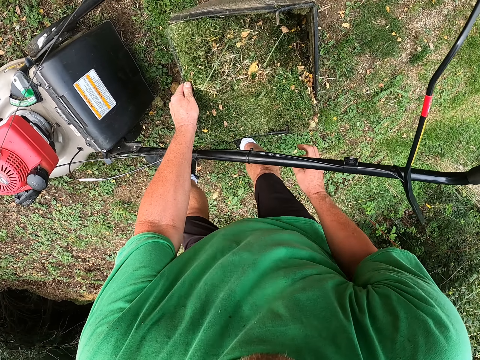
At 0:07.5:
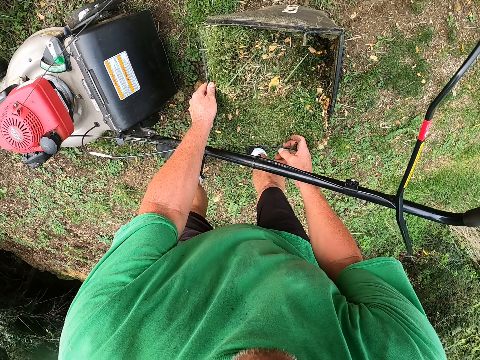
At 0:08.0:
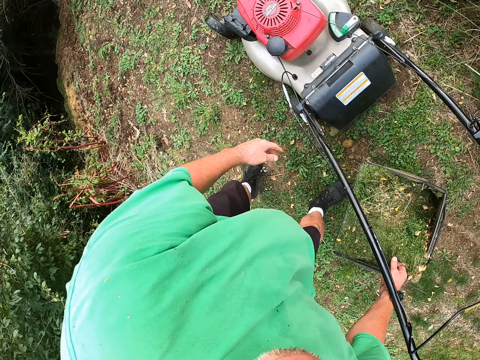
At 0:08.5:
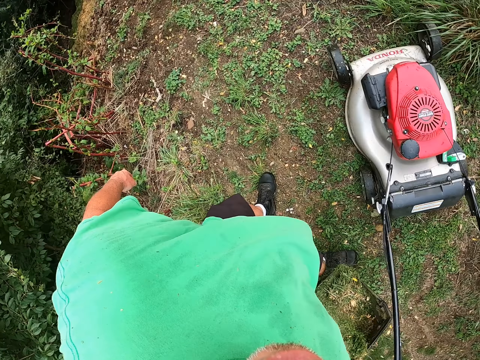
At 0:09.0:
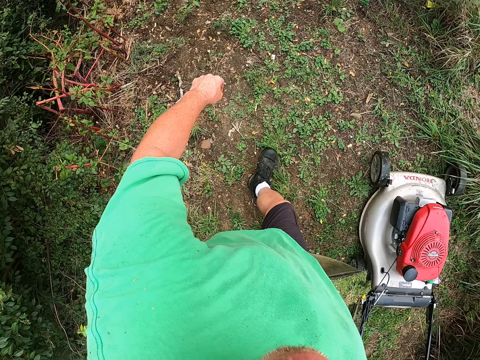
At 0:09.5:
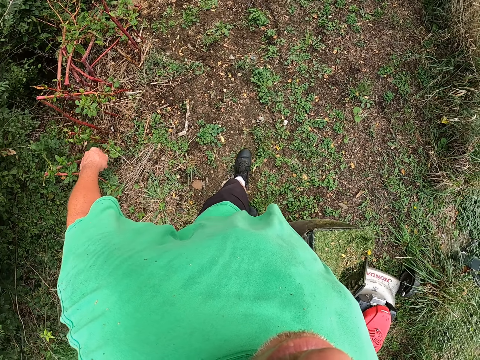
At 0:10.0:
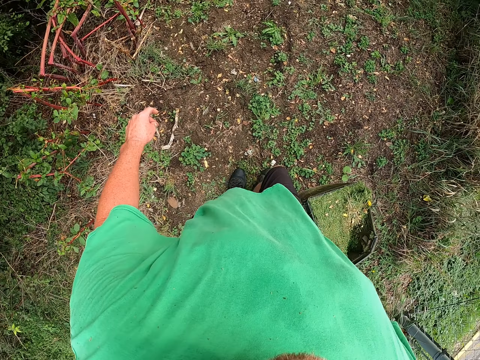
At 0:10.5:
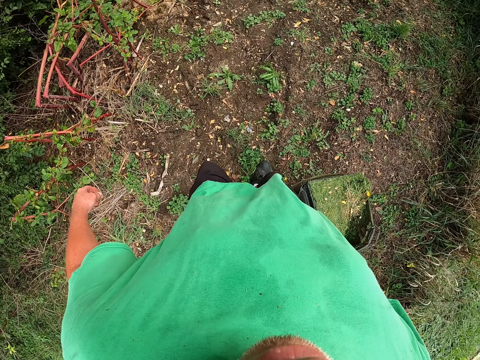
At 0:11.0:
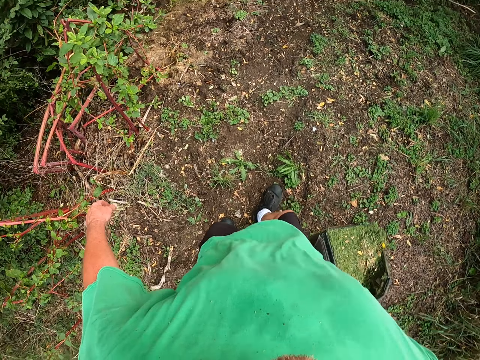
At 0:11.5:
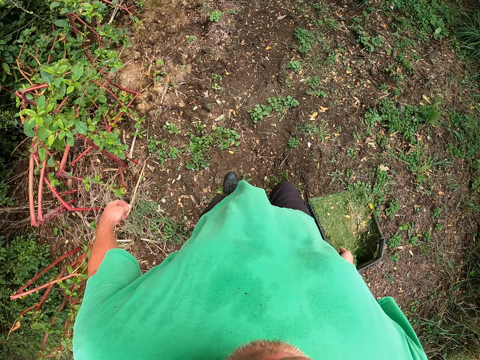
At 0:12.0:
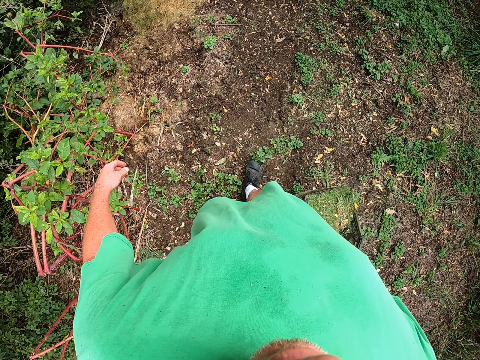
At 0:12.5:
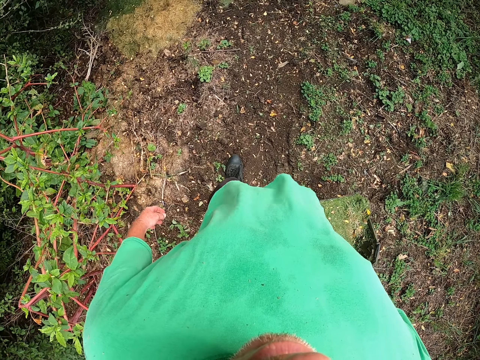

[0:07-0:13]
The camera wearer carries up the bin. They walk with the heap of grass.

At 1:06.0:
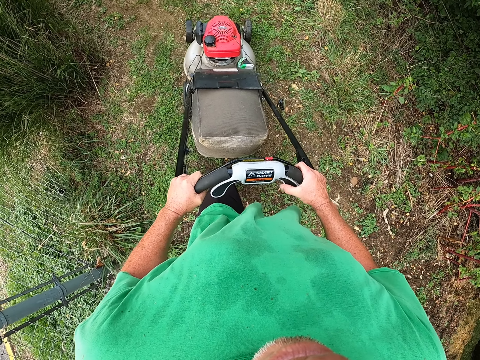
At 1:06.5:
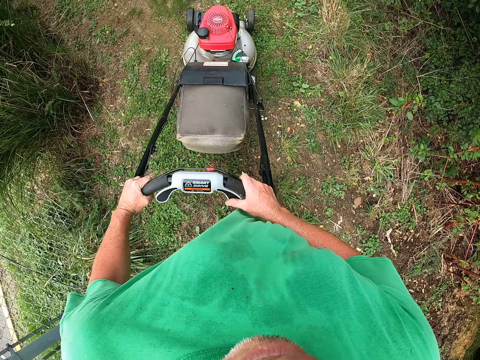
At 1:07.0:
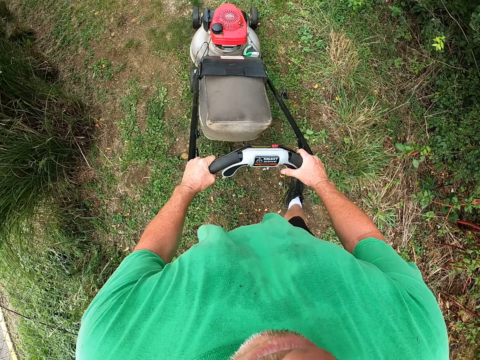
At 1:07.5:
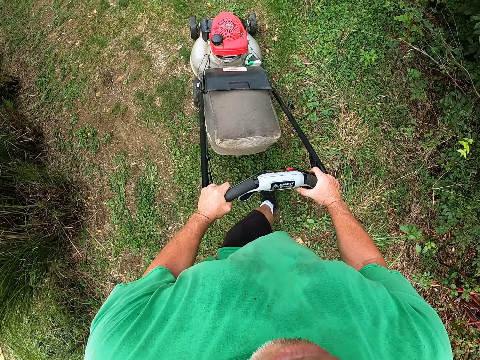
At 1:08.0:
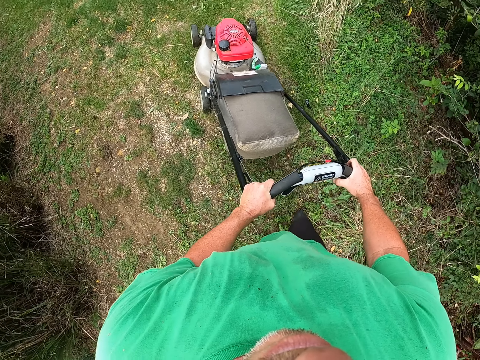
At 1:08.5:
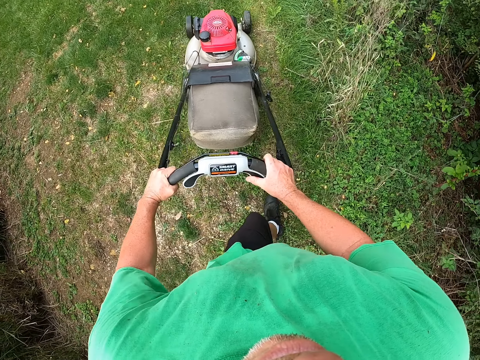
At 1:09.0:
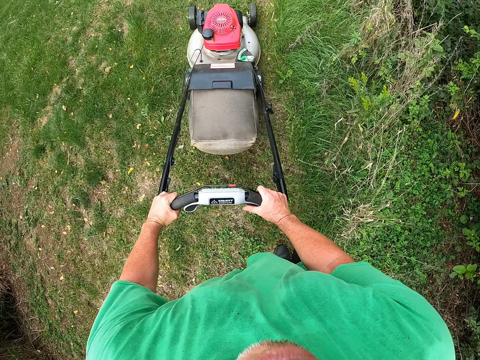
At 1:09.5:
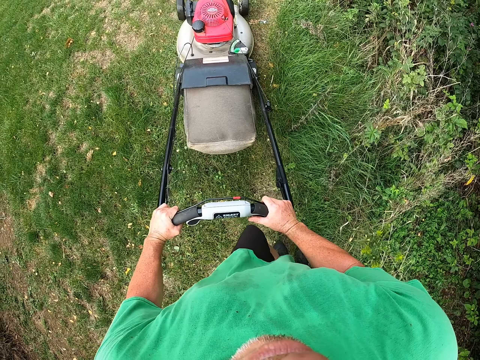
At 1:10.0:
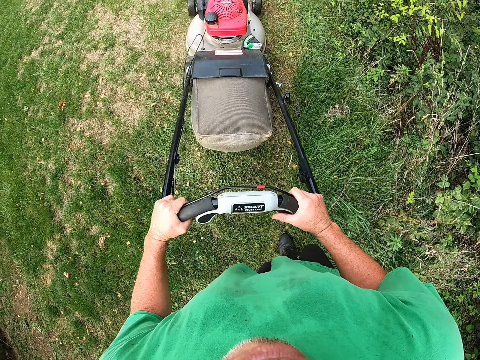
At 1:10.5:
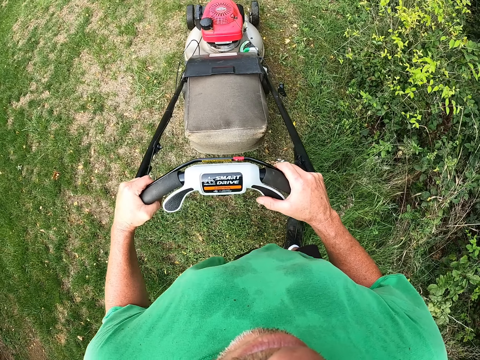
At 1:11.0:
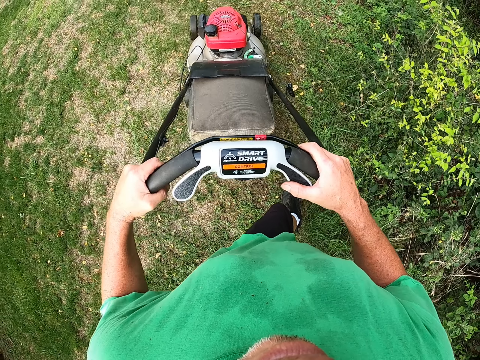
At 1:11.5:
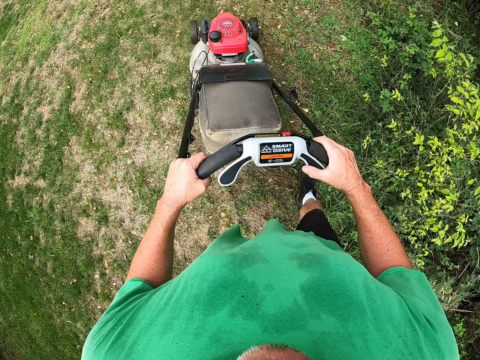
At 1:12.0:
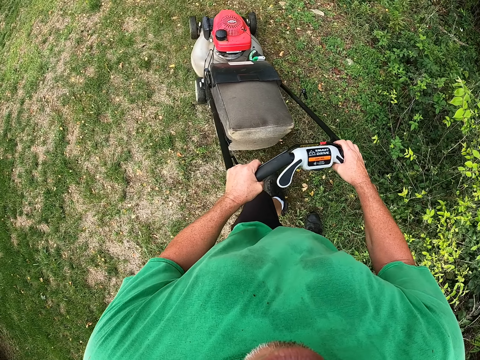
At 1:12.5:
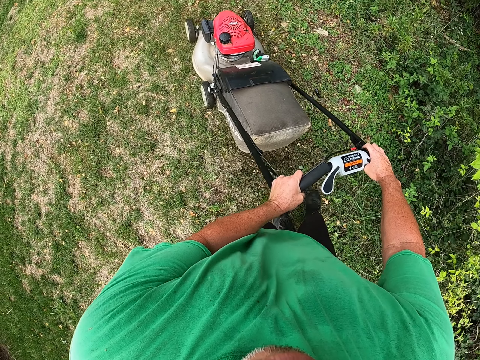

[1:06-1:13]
The camera wearer continues to cut grass with an electric grass cutting machine.

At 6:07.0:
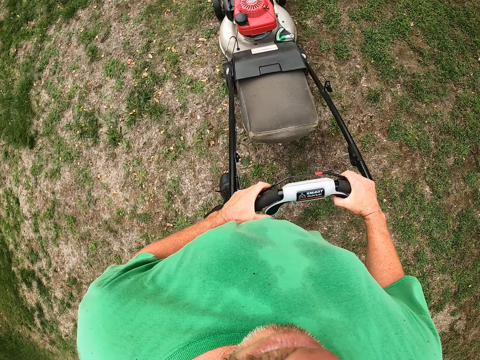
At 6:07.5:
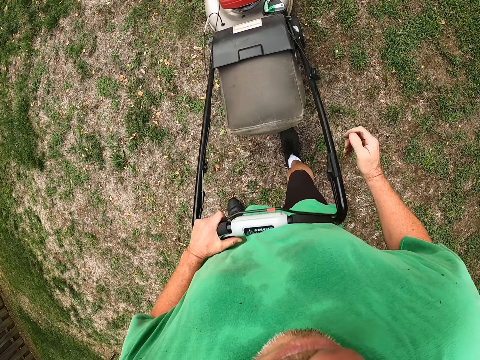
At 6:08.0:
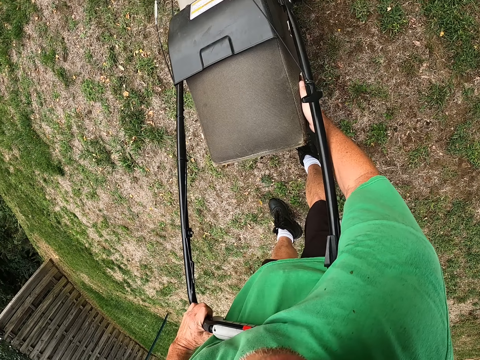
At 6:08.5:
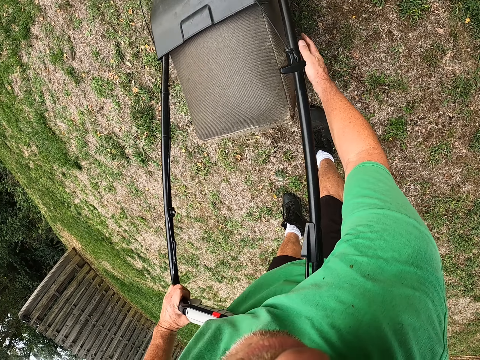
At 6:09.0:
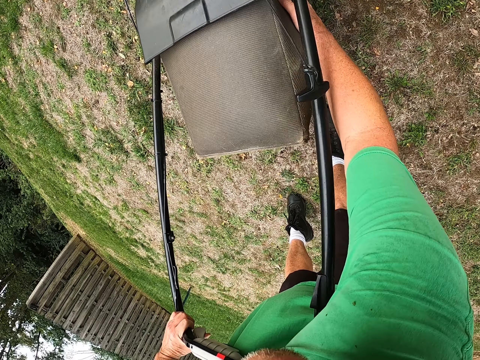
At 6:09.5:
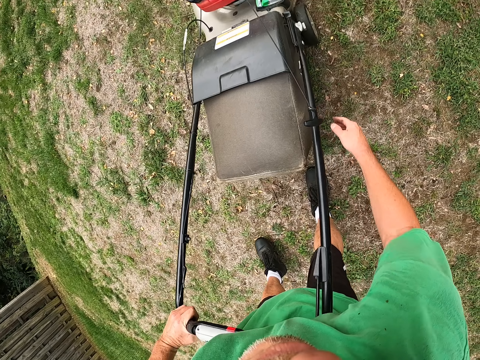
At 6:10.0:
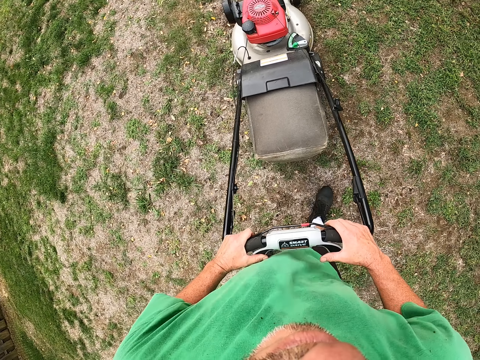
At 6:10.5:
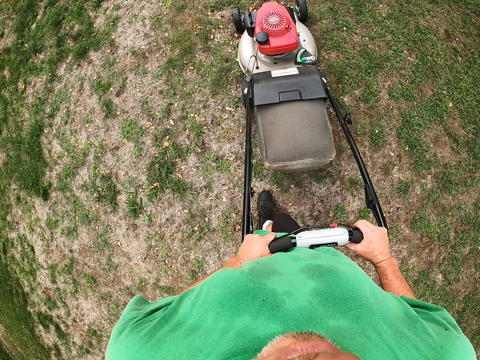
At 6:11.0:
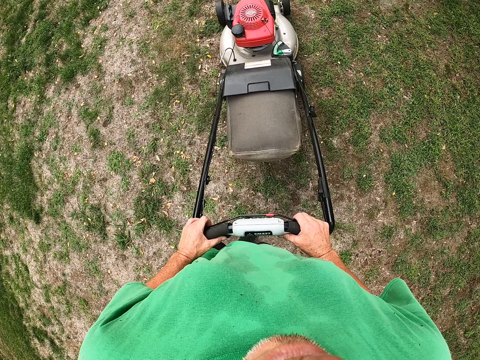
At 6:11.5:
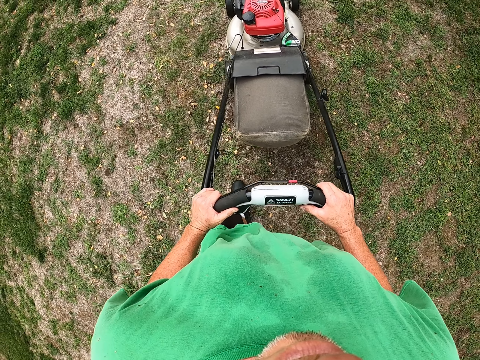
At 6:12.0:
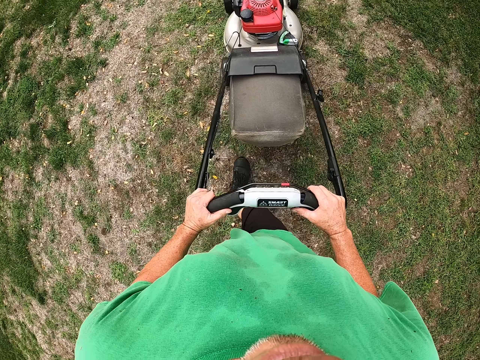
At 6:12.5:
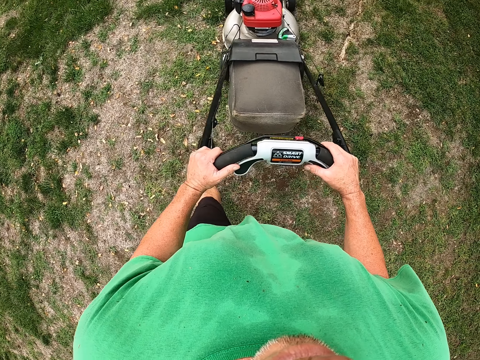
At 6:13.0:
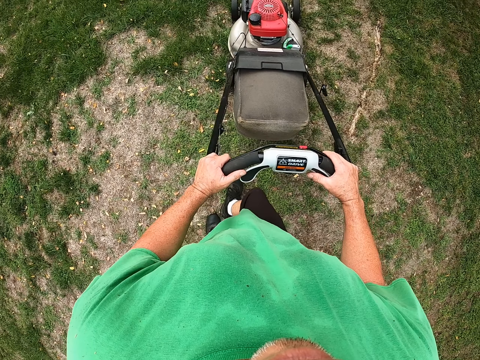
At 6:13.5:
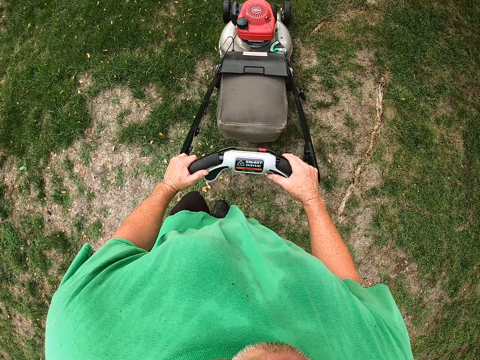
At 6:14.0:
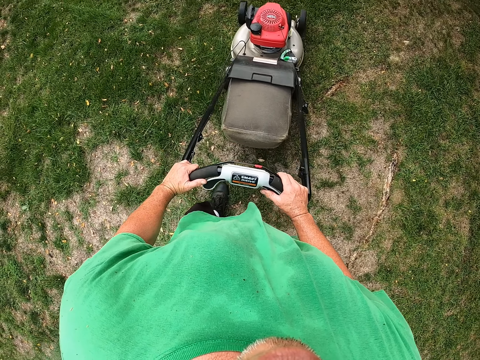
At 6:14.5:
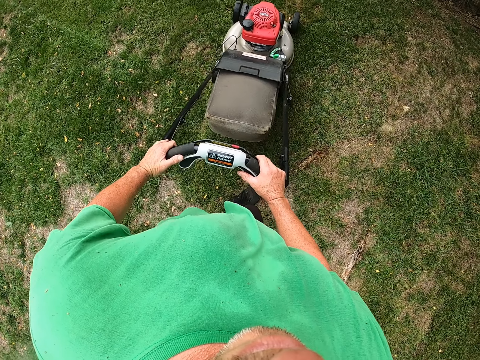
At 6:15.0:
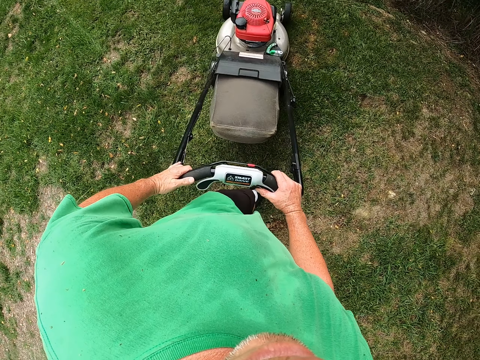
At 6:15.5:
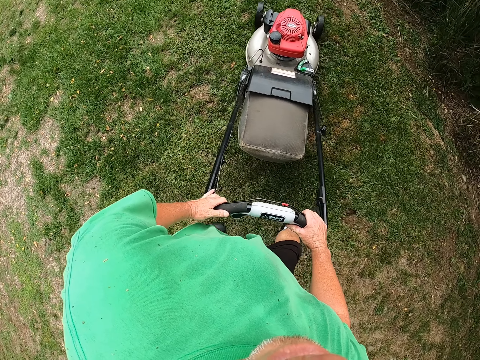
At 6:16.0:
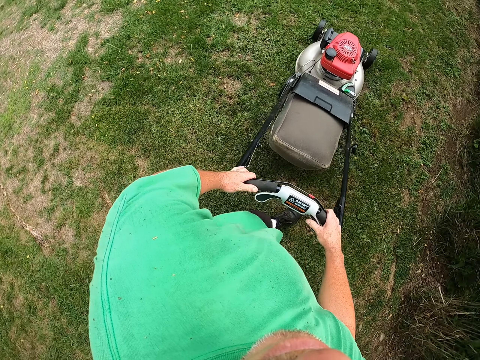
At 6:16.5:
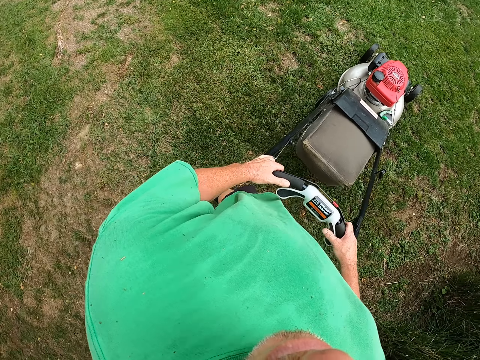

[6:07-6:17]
The camera wearer touches the lawn mower. They hit on the mower with the right hand. They mow the lawn.

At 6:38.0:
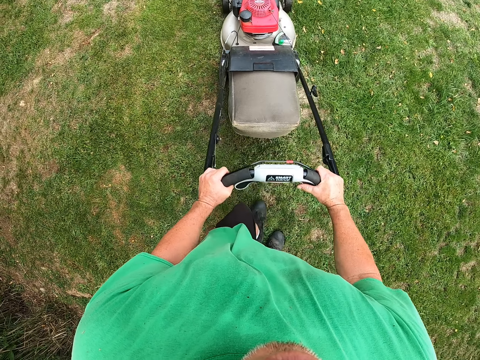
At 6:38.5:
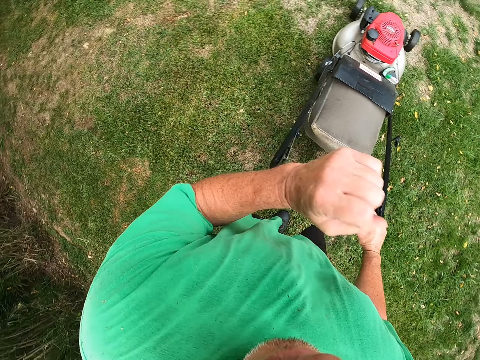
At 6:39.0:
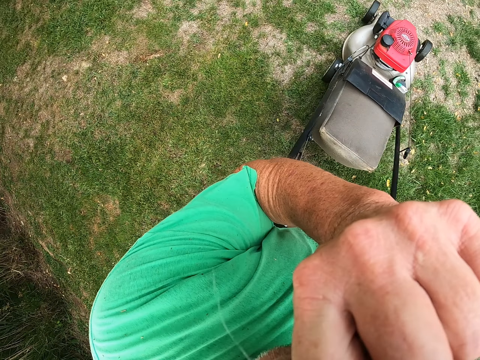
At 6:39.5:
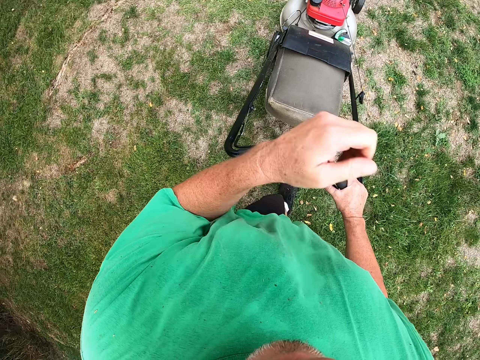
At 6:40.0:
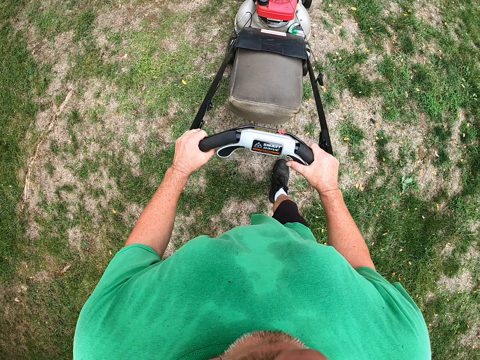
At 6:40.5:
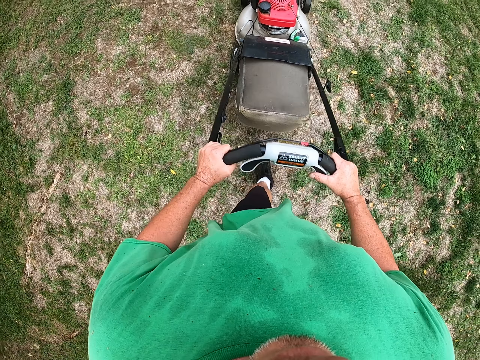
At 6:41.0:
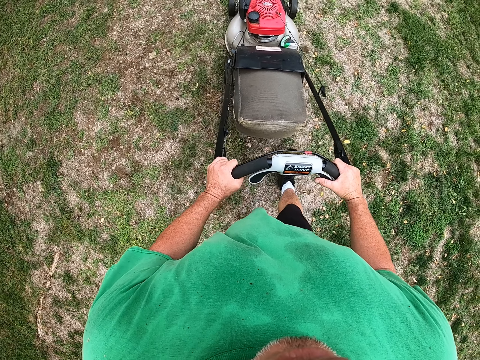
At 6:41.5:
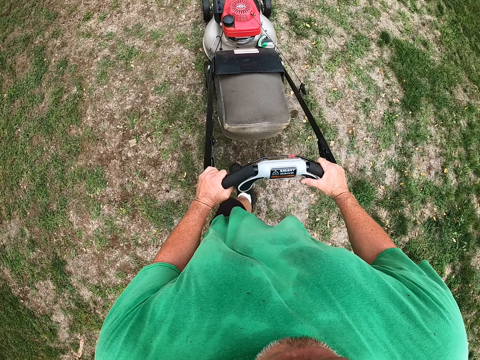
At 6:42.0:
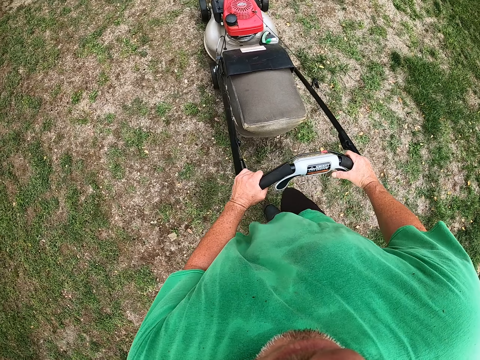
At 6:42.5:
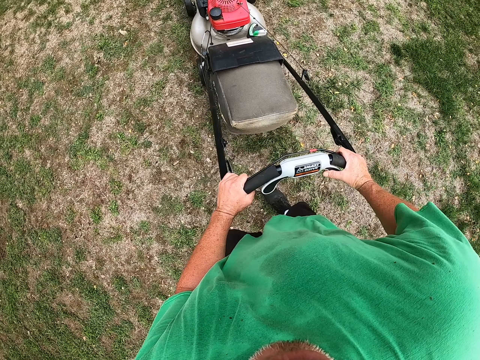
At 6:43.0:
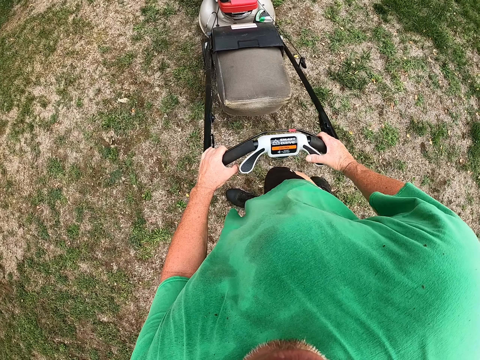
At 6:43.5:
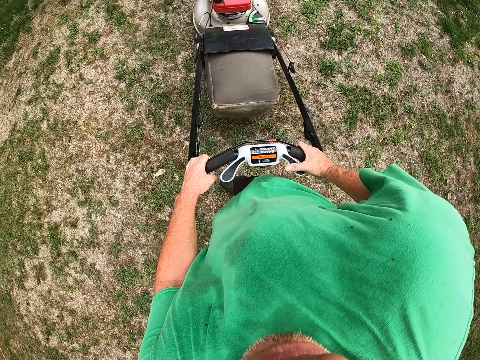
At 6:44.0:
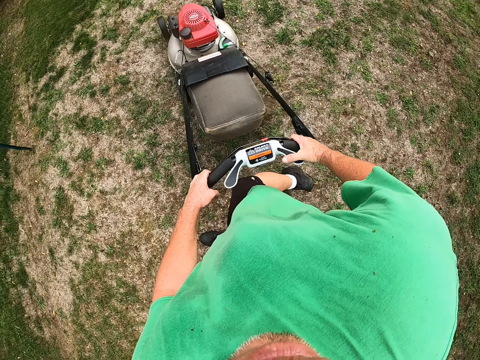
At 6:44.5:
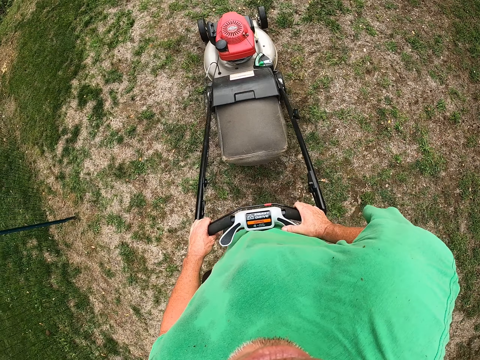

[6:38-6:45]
The camera wearer touches the camera.
